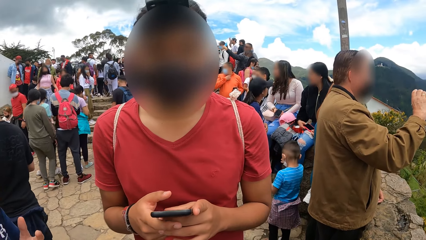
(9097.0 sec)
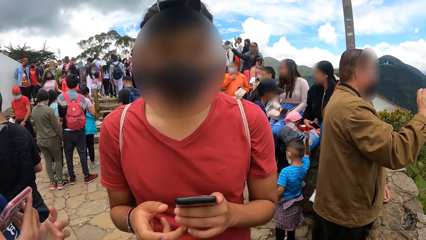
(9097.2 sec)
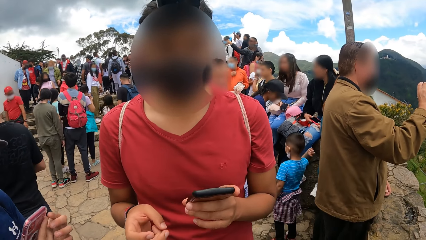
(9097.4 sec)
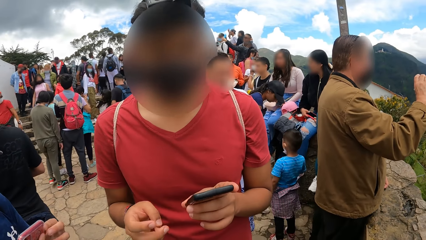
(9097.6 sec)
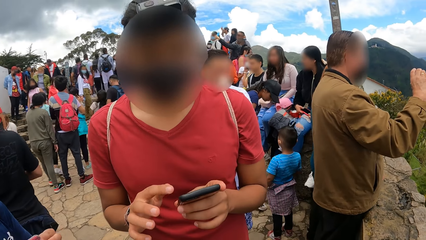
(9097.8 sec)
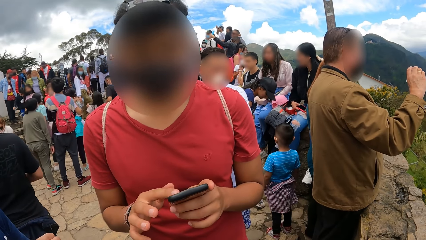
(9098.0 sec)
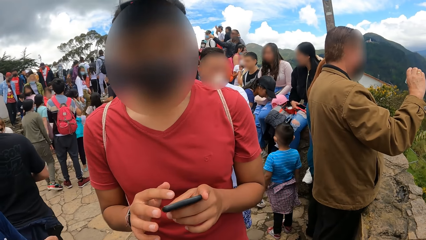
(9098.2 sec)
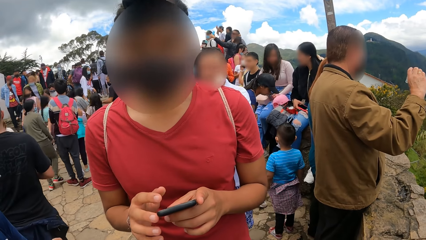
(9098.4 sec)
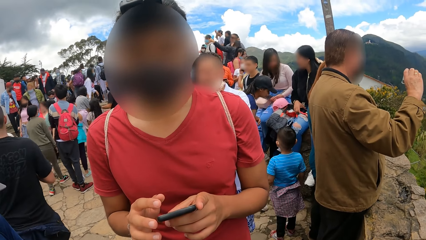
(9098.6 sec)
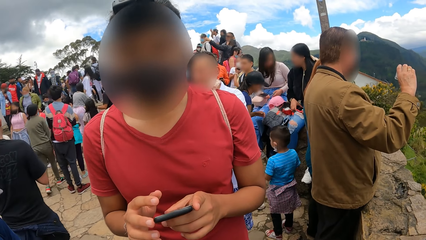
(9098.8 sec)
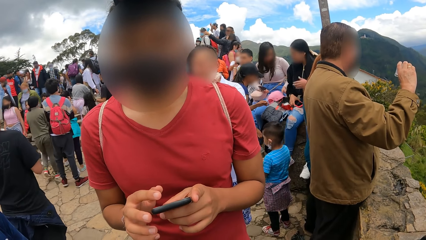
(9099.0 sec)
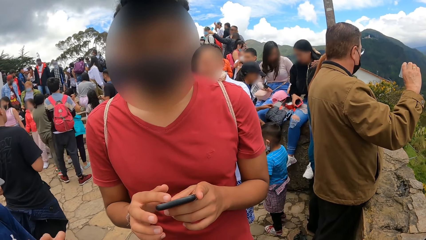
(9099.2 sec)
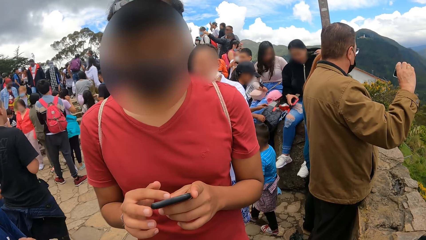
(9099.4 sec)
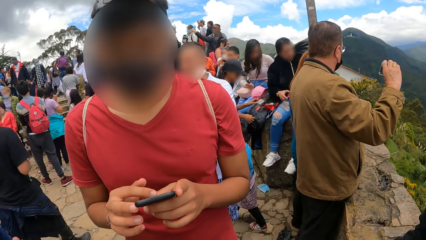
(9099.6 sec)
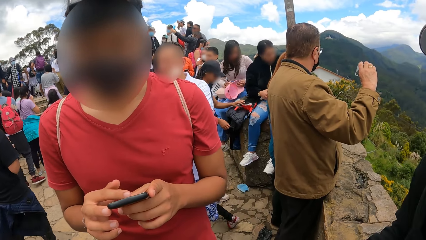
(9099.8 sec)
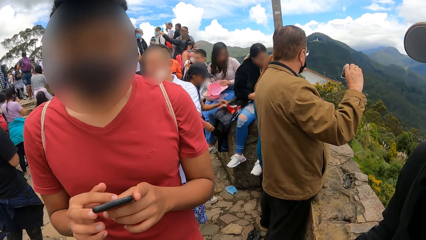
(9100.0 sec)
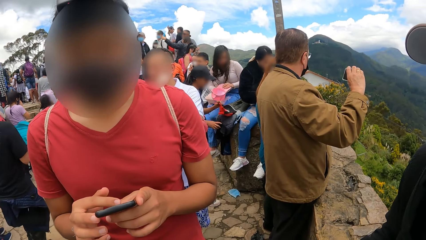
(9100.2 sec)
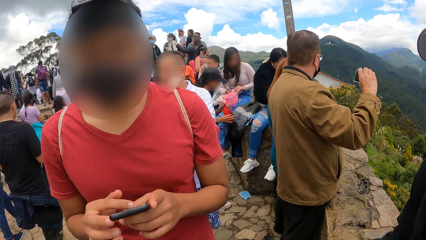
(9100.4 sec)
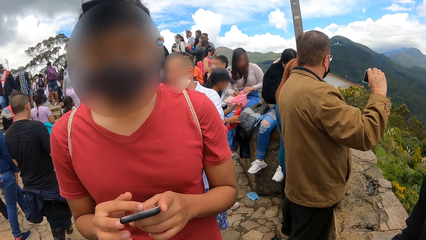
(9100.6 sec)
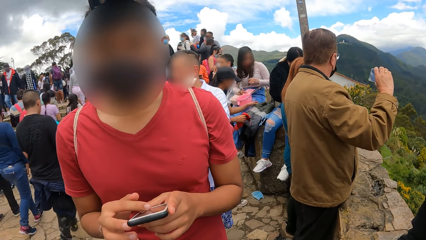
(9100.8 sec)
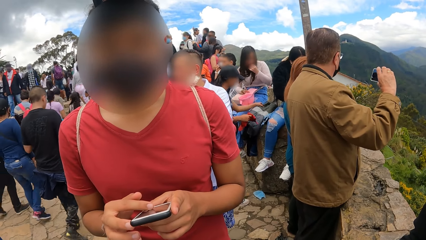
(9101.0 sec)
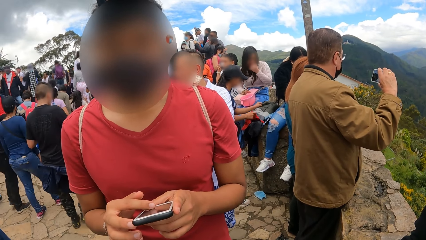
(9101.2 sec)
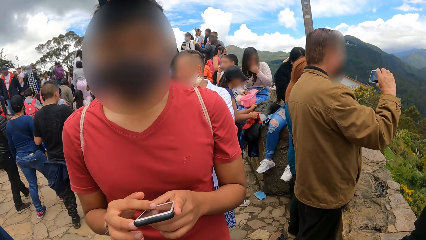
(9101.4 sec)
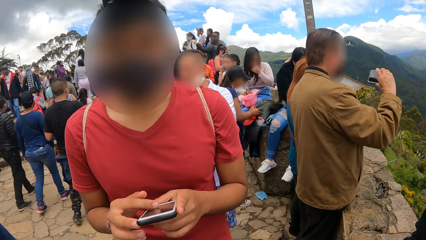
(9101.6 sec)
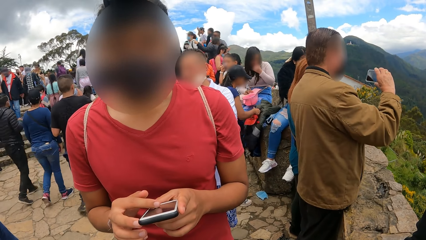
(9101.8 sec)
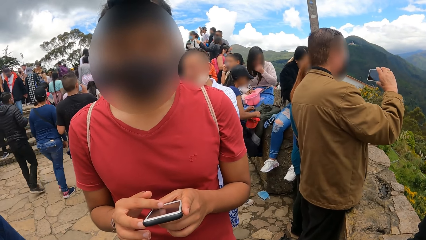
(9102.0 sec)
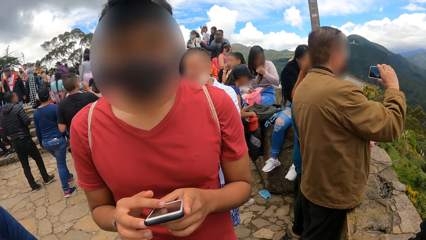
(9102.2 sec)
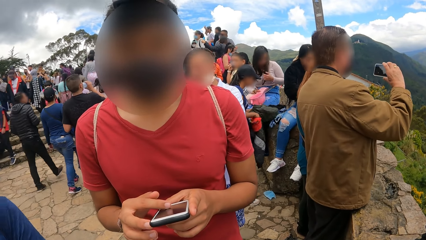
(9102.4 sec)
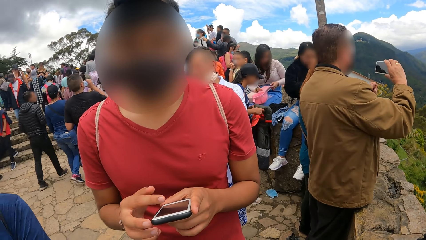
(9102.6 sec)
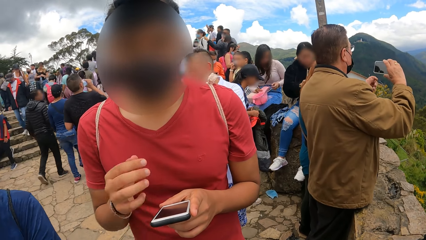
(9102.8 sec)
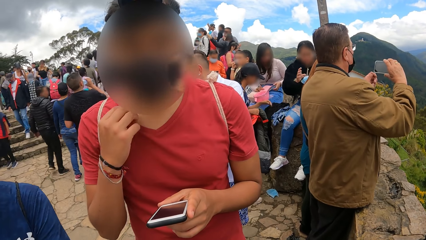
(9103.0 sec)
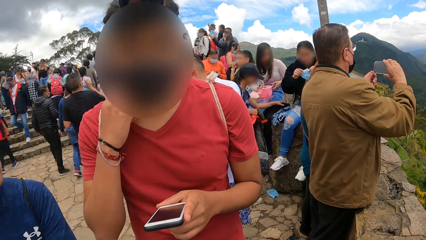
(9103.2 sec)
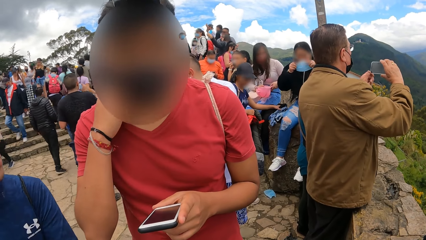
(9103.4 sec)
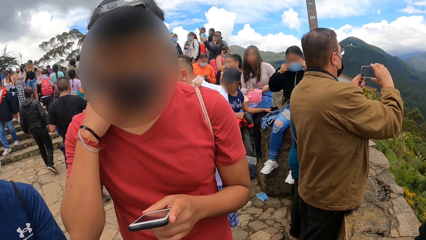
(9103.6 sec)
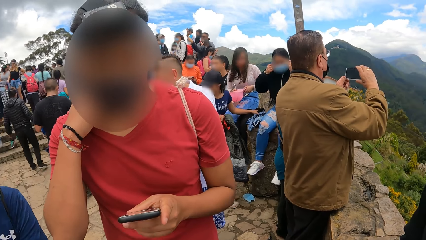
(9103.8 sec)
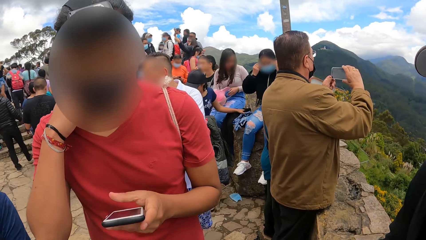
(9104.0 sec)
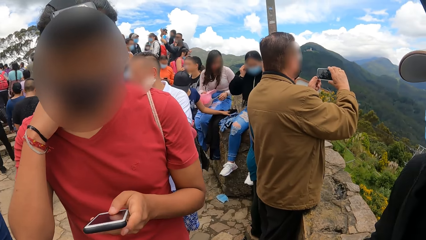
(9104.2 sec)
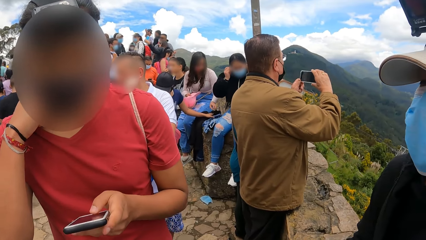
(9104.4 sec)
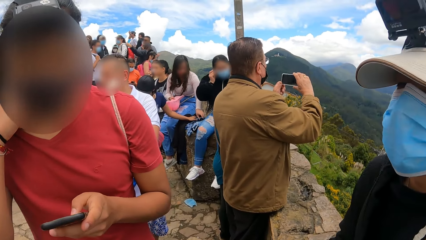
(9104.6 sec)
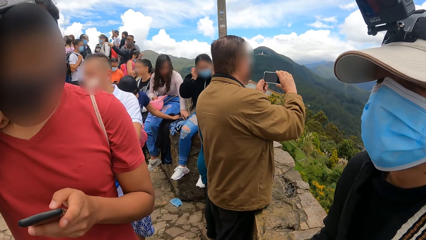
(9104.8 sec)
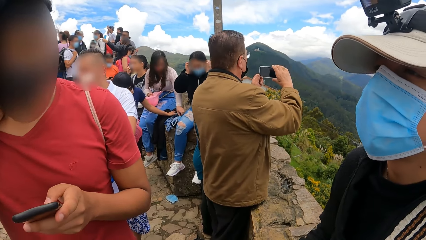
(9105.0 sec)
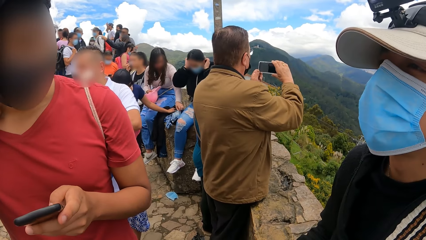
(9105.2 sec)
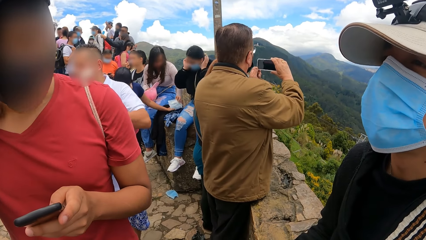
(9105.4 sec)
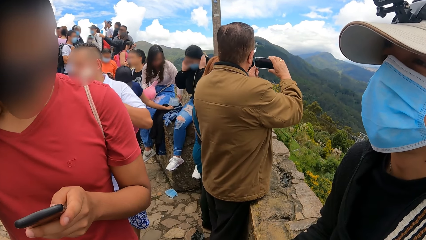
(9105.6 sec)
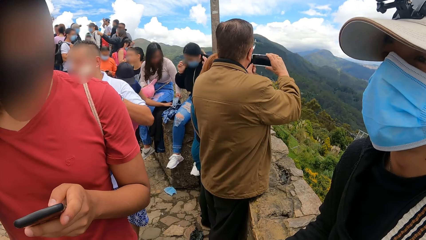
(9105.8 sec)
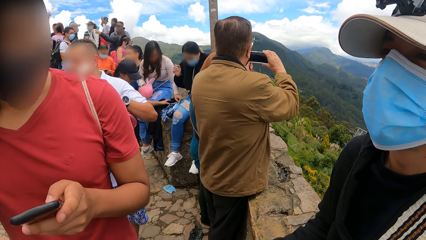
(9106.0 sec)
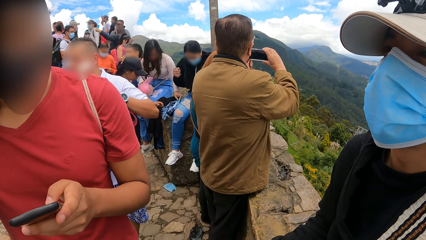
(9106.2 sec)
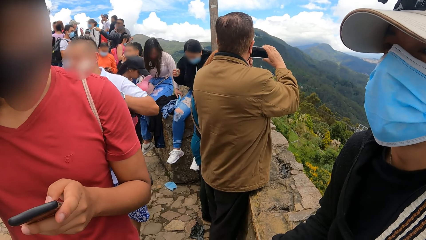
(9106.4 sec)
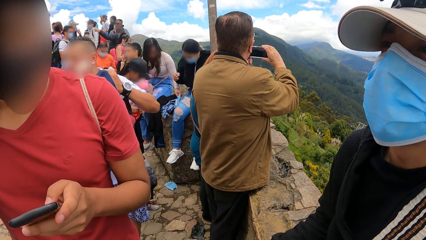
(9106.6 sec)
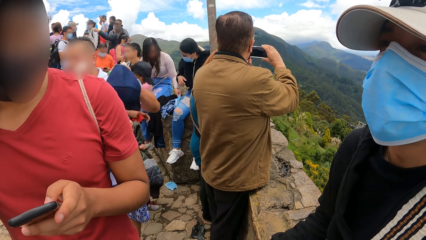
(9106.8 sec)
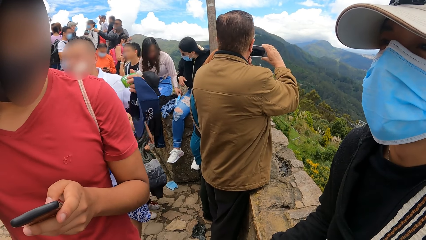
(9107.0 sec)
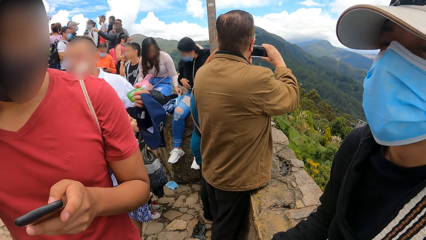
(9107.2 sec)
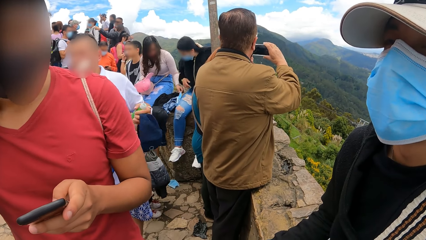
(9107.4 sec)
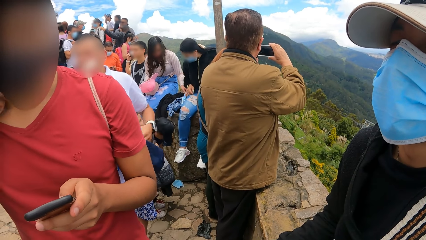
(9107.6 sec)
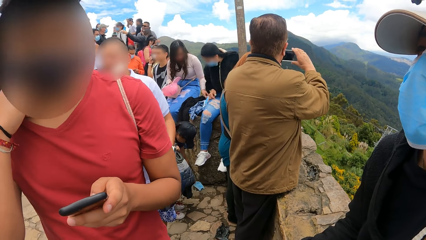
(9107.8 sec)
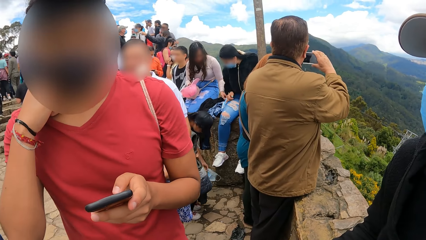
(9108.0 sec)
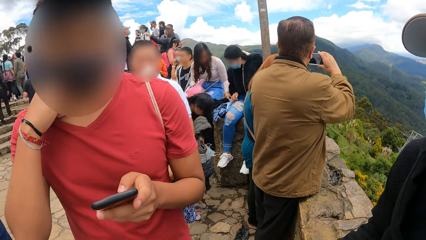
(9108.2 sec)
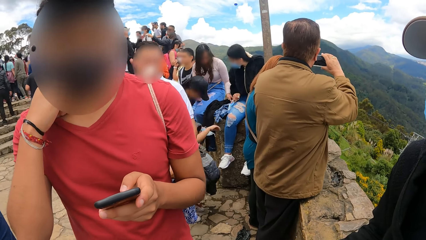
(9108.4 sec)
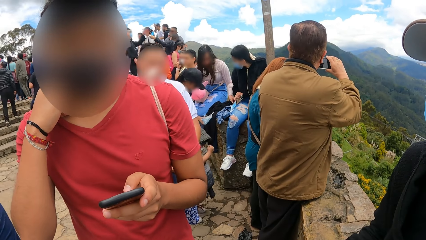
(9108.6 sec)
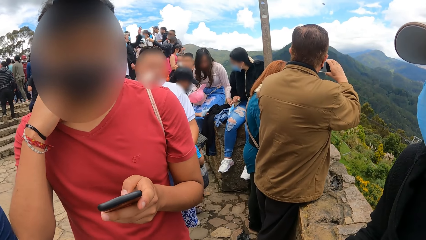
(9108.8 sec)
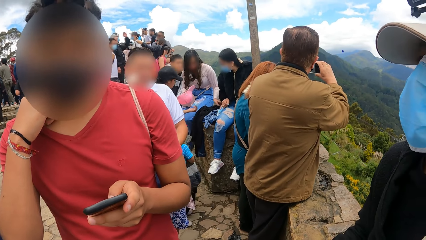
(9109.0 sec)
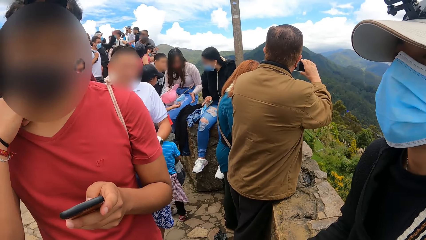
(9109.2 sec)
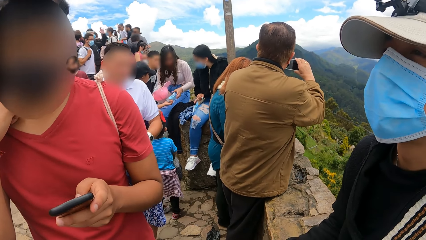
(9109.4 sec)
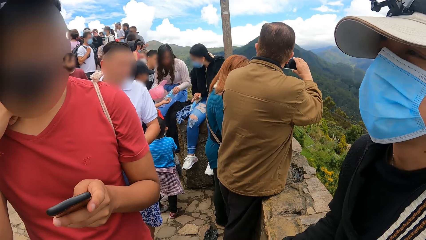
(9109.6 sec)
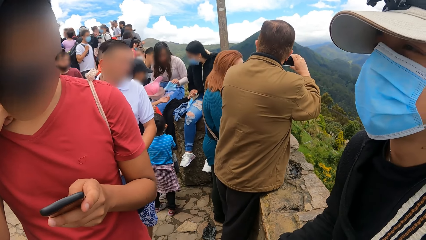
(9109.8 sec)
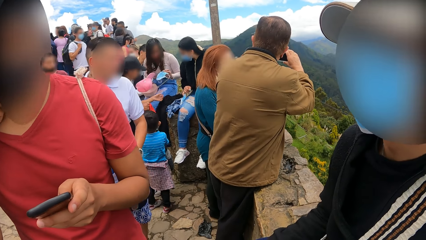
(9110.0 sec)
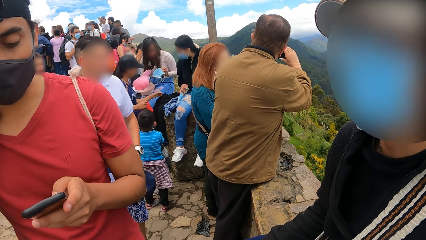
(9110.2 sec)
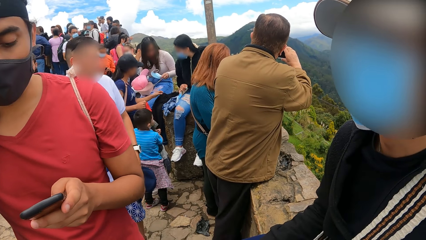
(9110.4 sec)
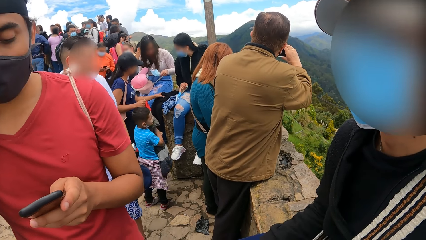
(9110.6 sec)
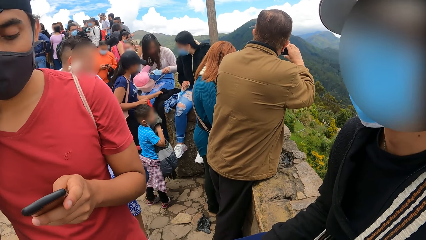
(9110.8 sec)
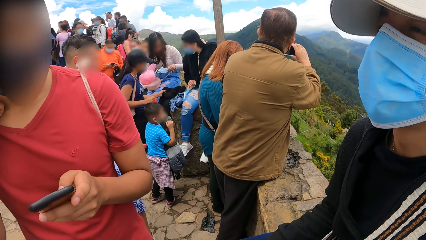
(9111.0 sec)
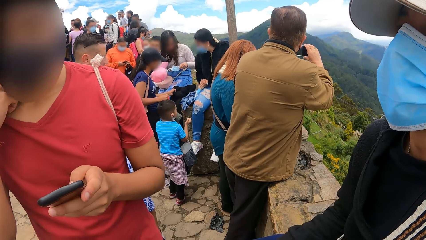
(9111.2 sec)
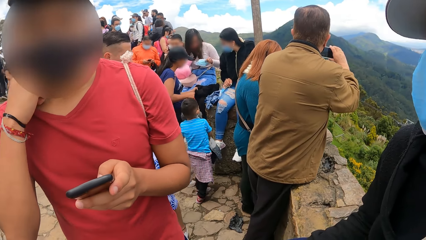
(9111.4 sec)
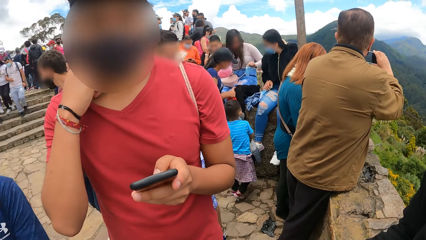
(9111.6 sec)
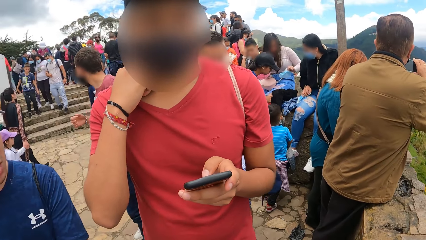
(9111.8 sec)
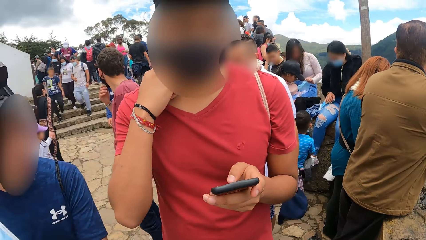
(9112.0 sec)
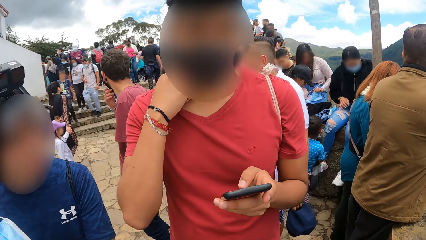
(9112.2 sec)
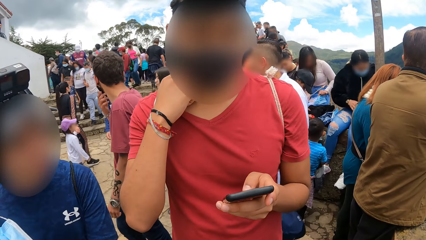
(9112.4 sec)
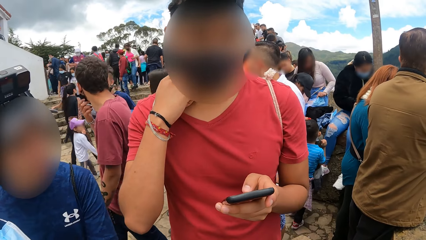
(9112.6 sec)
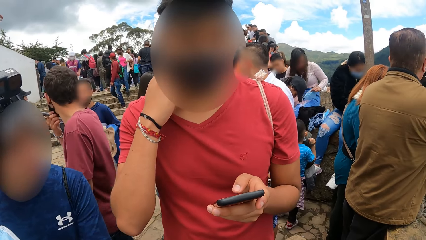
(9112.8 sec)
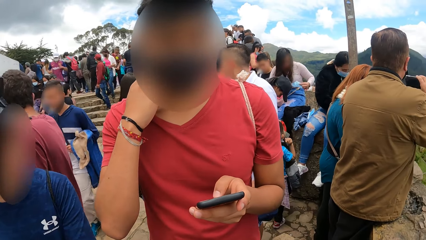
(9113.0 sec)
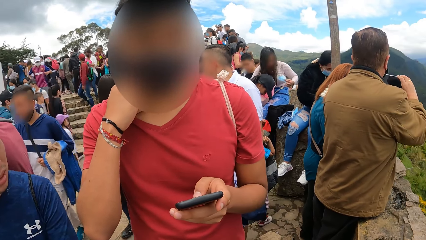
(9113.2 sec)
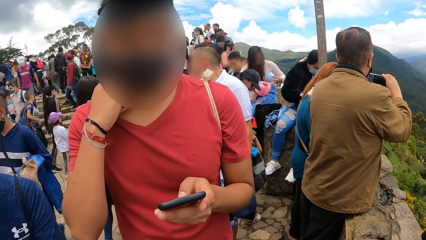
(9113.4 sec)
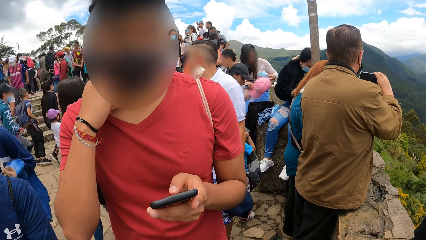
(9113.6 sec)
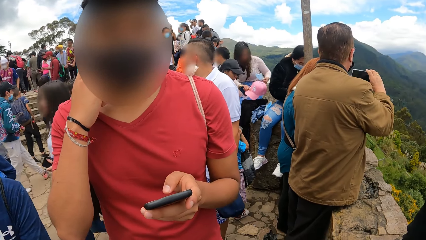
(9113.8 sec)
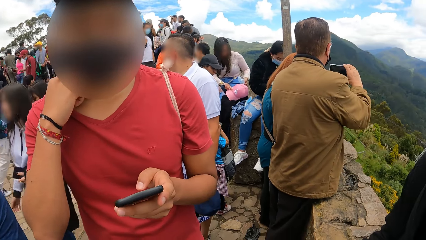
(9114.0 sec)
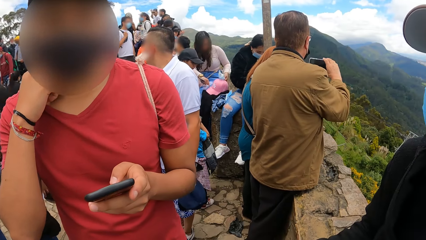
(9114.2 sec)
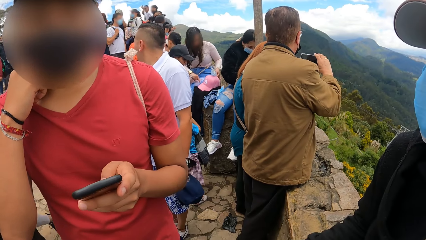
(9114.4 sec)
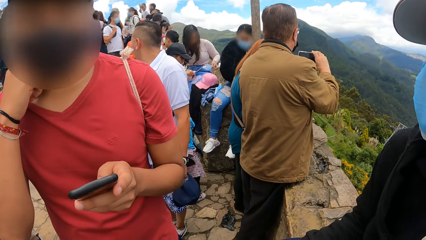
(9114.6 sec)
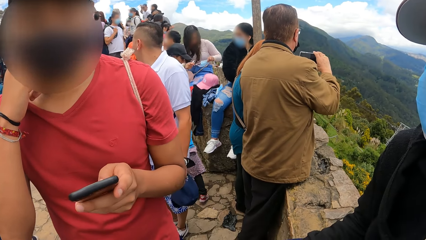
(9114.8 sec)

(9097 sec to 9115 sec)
The camera wearer looks around. A person scrolls down his phone. The camera wearer looks around. The person touches his neck and scrolls down his phone. The camera wearer talks to the person. They look around. They look around again.
